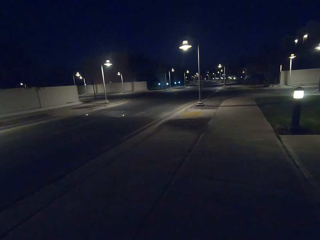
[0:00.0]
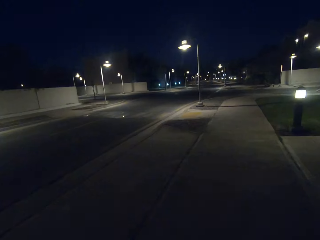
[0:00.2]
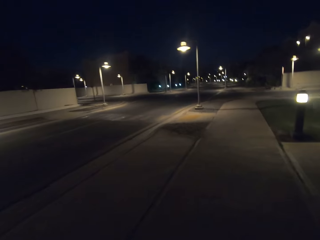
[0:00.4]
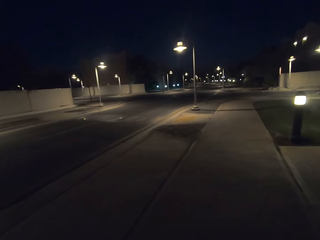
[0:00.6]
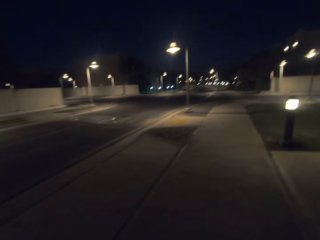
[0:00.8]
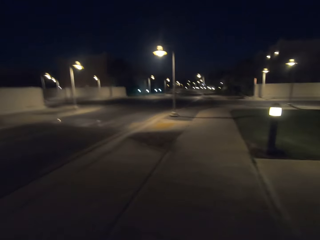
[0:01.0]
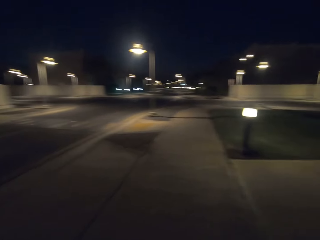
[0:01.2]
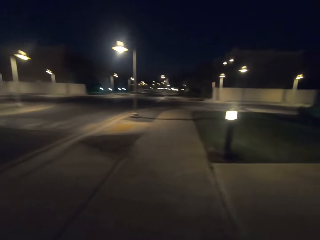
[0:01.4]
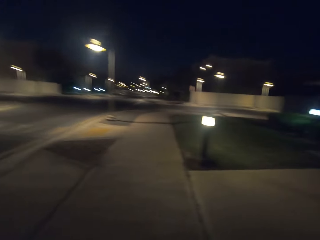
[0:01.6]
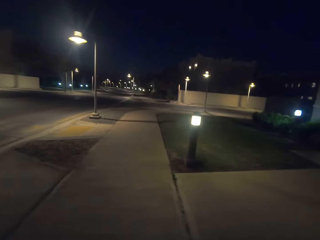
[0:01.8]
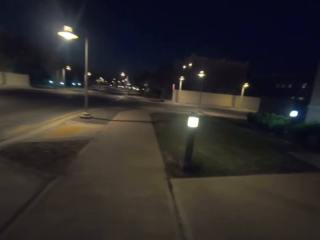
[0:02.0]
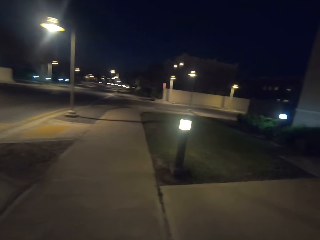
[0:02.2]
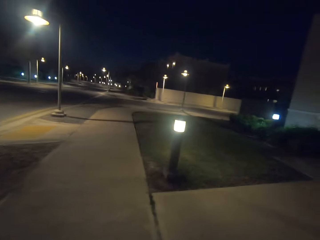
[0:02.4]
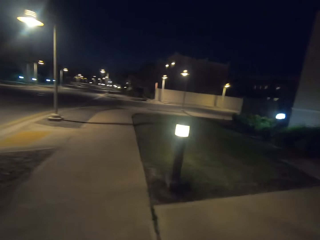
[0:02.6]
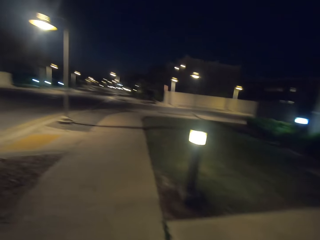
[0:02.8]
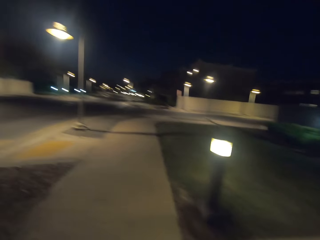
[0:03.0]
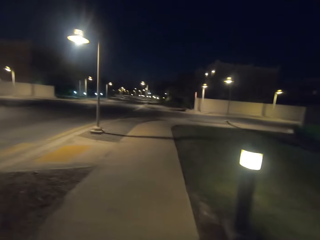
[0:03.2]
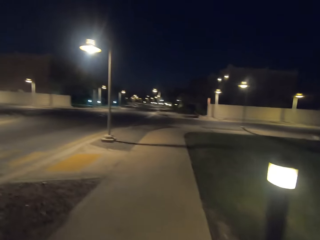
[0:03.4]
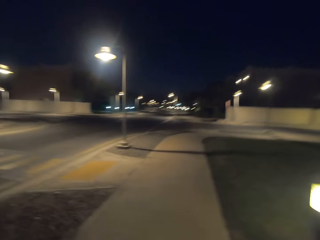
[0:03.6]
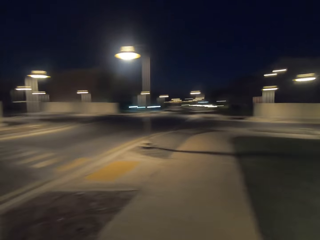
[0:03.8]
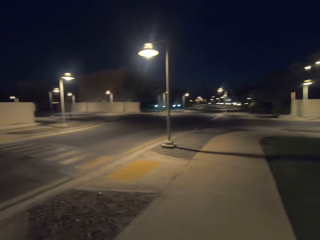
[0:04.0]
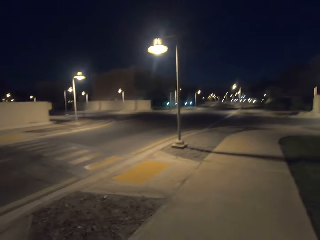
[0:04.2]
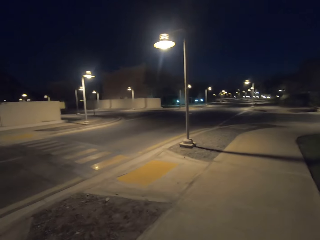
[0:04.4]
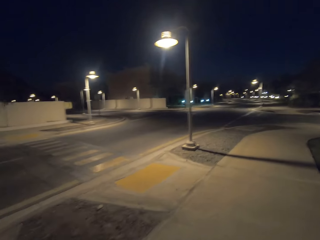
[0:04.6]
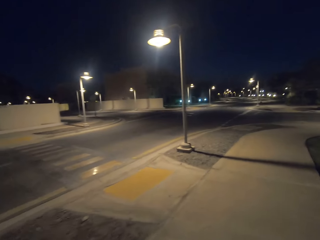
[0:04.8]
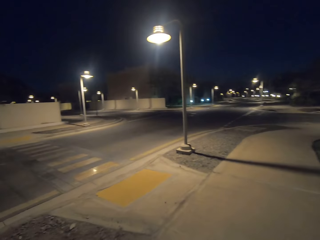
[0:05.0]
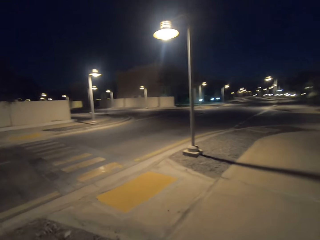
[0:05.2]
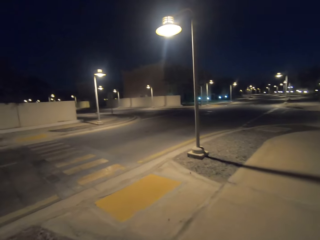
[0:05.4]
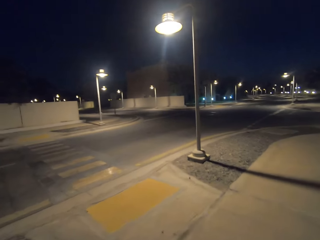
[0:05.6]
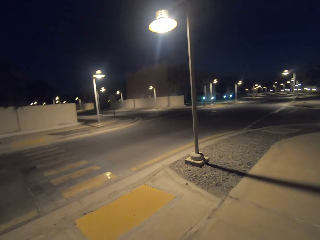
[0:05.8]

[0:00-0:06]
The camera wearer walks along the pavement.
